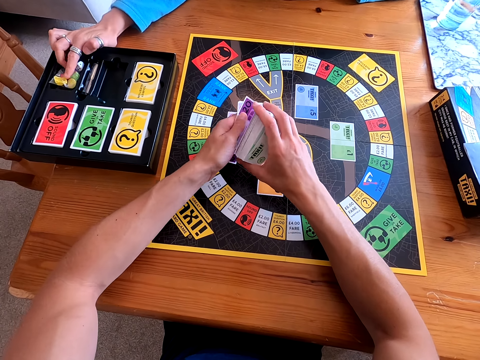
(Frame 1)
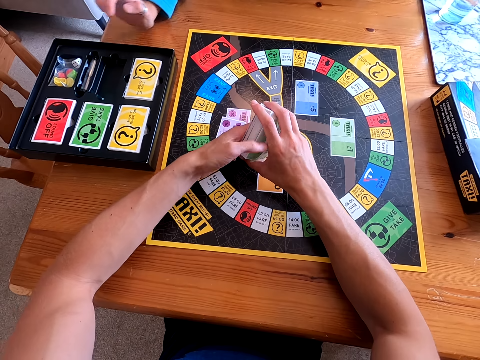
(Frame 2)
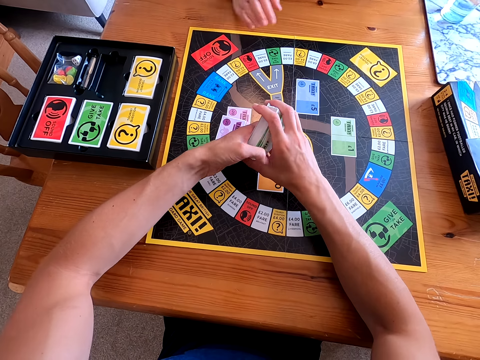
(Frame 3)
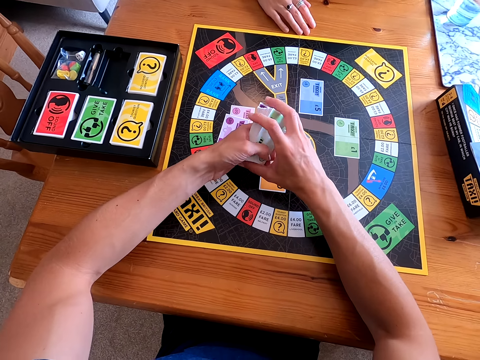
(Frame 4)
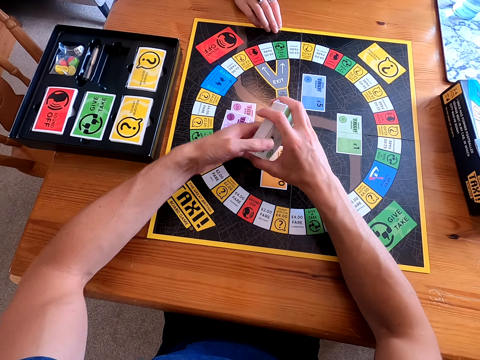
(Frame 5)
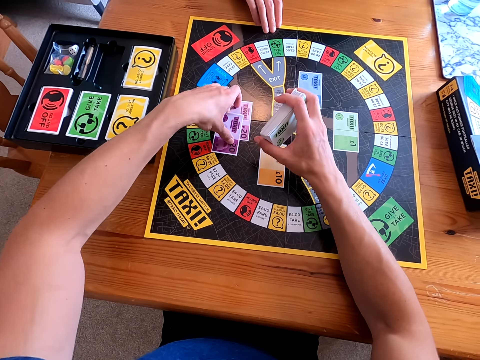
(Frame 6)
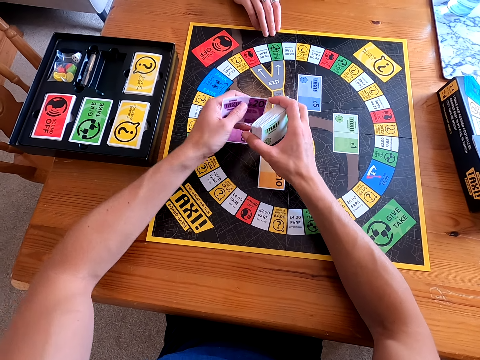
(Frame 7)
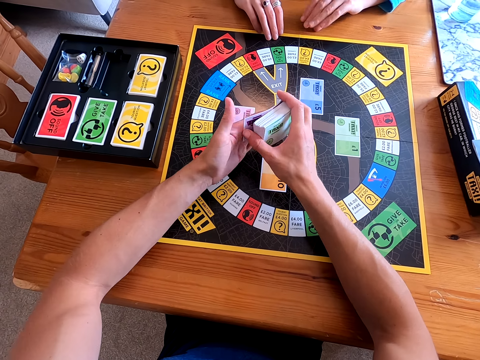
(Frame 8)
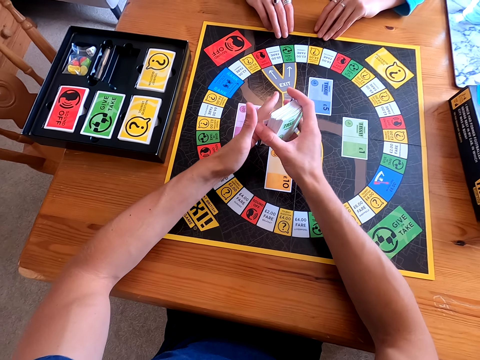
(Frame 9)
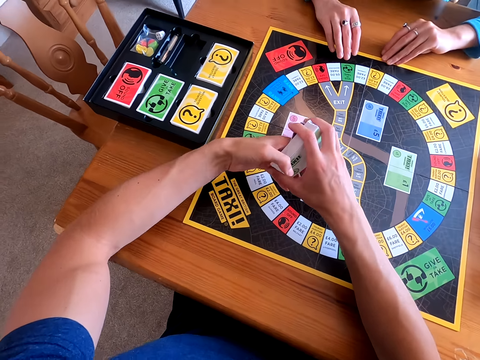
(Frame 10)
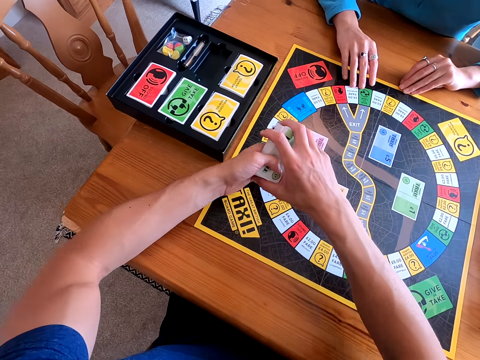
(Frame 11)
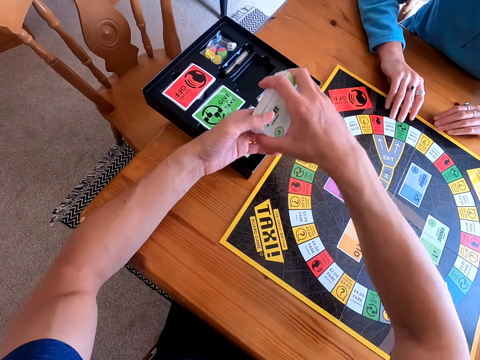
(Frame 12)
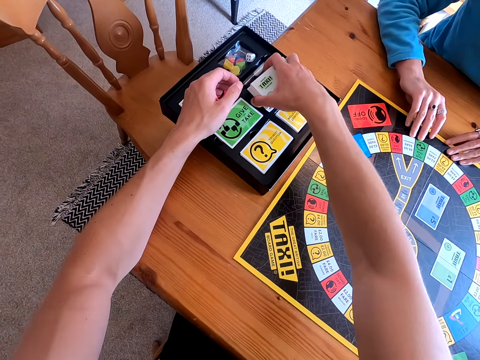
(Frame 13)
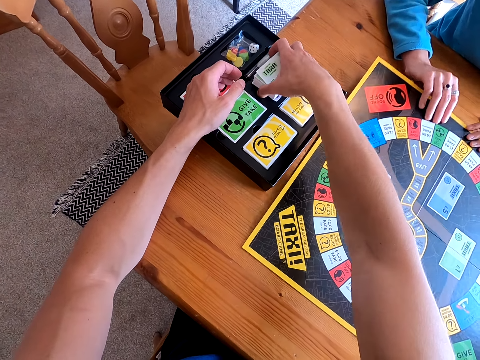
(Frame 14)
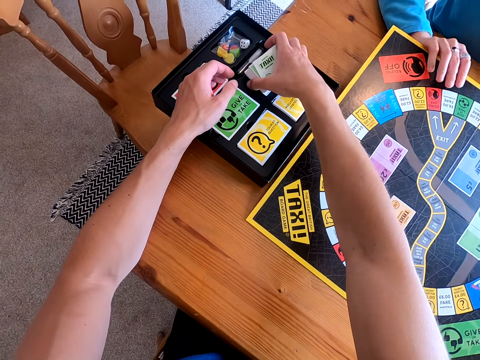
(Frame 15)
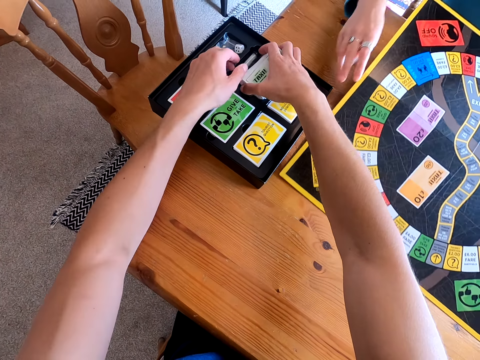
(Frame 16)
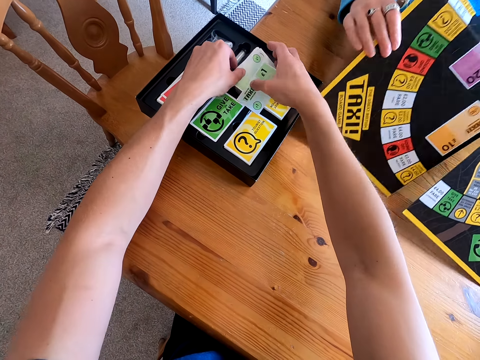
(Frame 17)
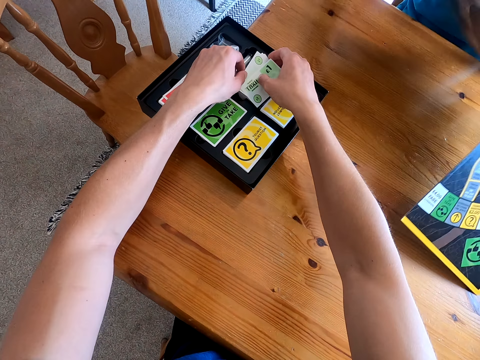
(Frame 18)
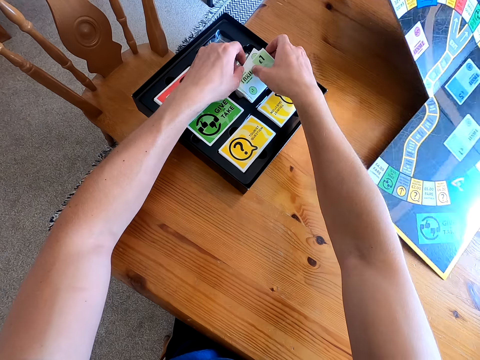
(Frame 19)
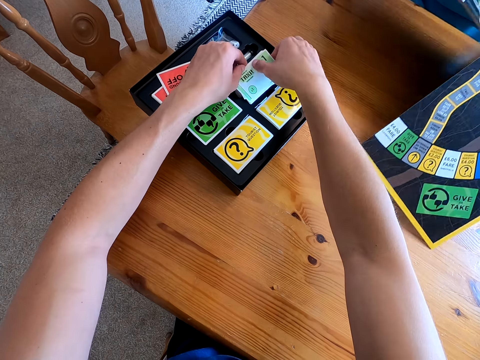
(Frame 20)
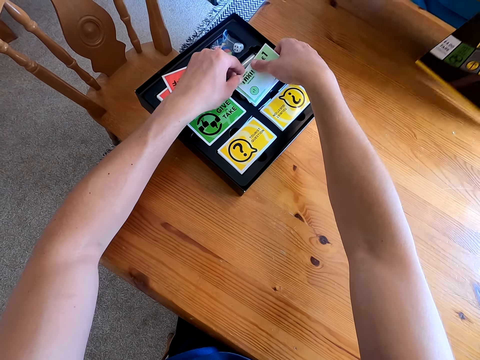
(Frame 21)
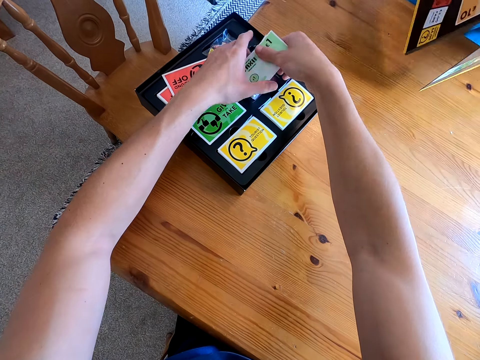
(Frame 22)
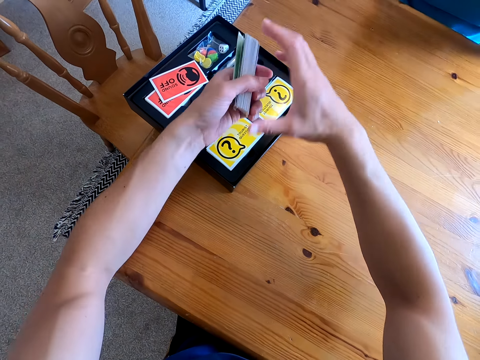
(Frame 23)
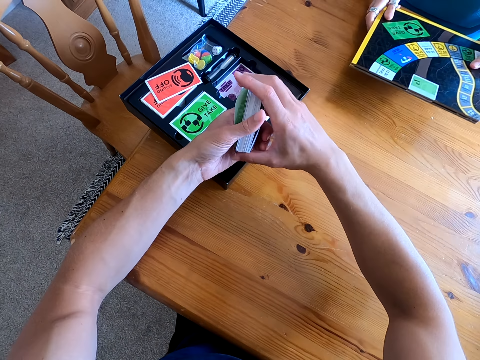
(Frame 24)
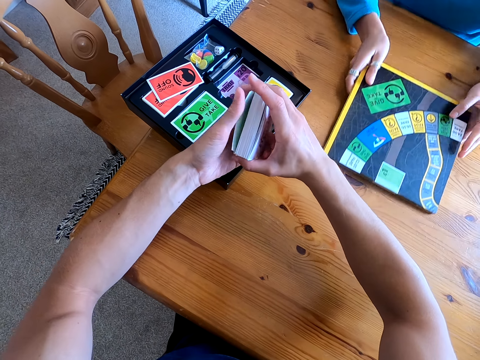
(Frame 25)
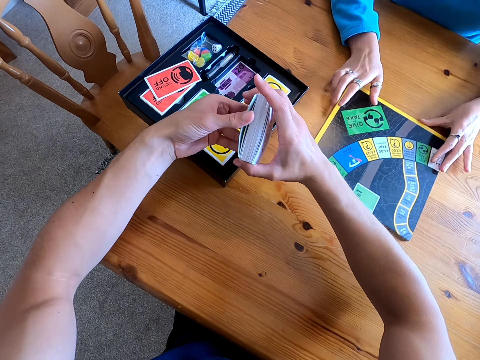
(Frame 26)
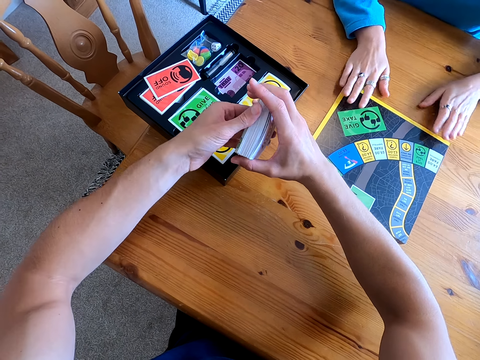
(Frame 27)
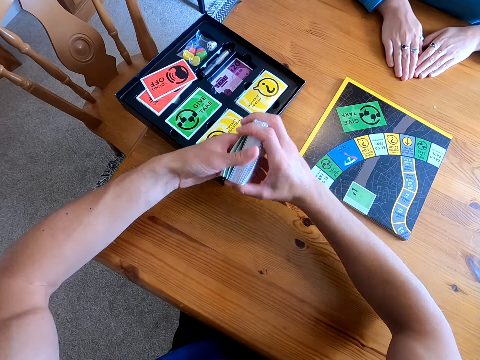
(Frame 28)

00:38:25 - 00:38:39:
The camera wearer picks more purple cards from the playing mat. They arrange the cards and place the cards in the box. A lady picks the playing mat. The lady folds the playing mat. The camera wearer picks green cards from the box. The lady places the playing mat on the table.

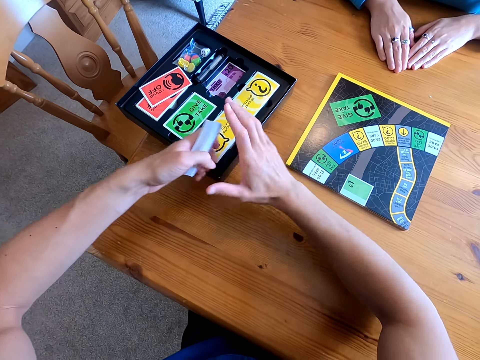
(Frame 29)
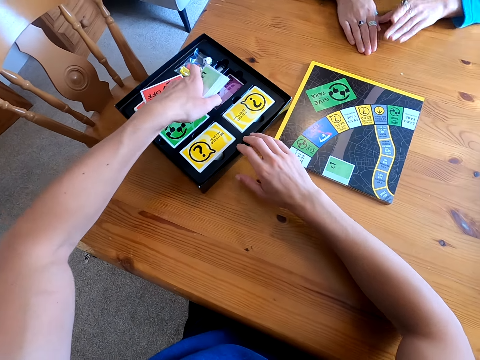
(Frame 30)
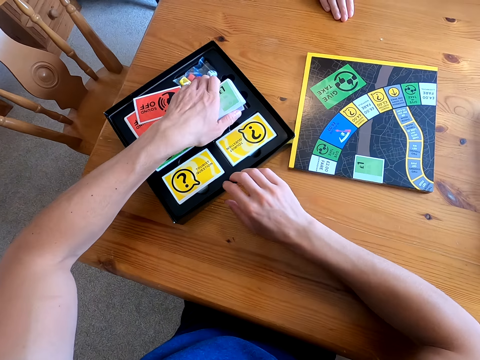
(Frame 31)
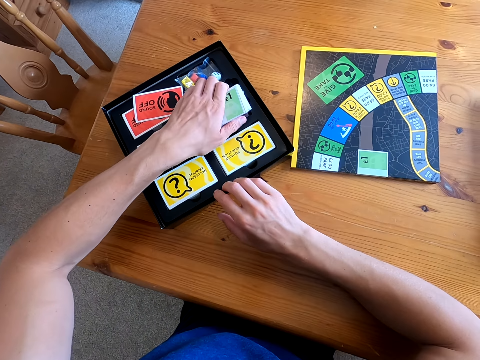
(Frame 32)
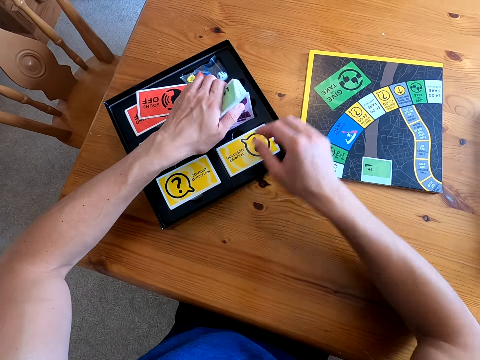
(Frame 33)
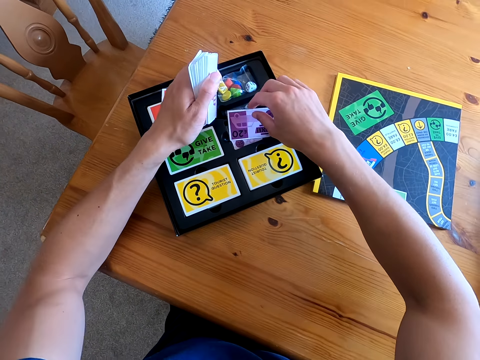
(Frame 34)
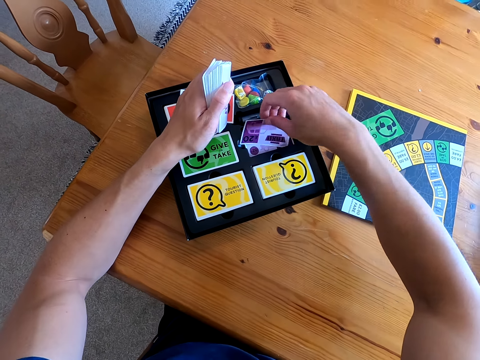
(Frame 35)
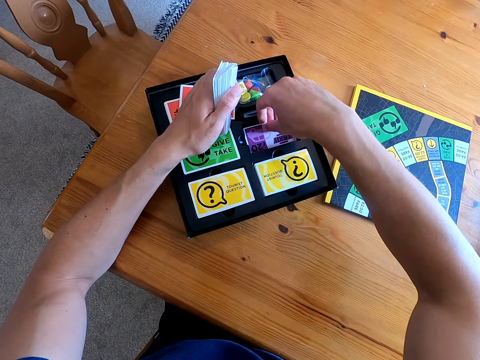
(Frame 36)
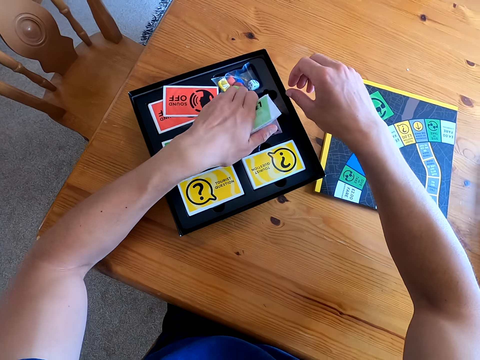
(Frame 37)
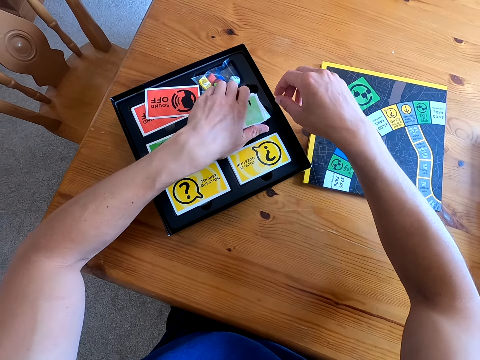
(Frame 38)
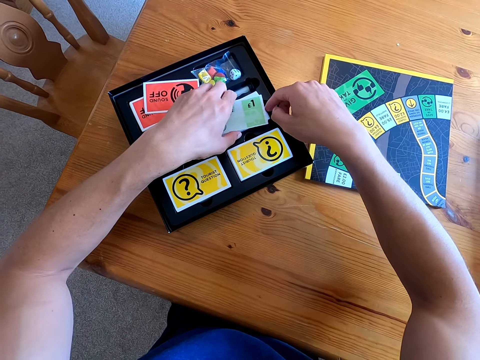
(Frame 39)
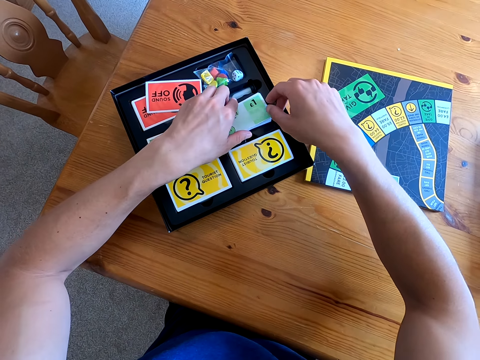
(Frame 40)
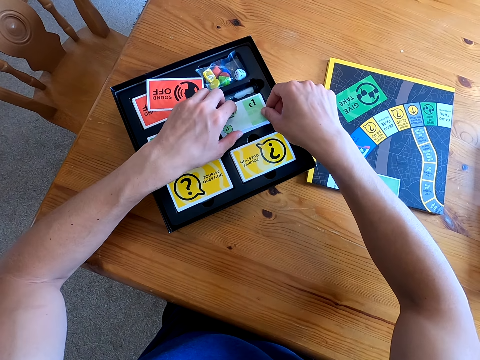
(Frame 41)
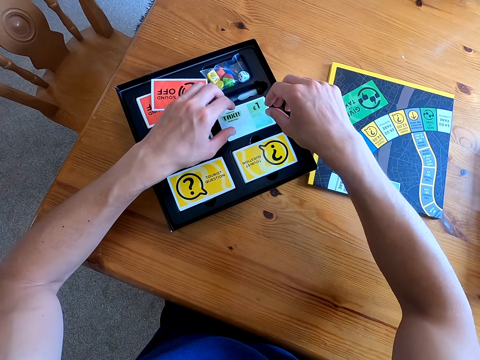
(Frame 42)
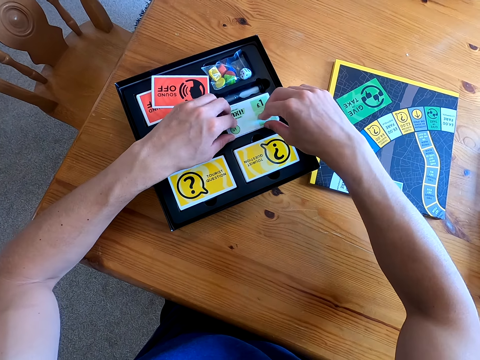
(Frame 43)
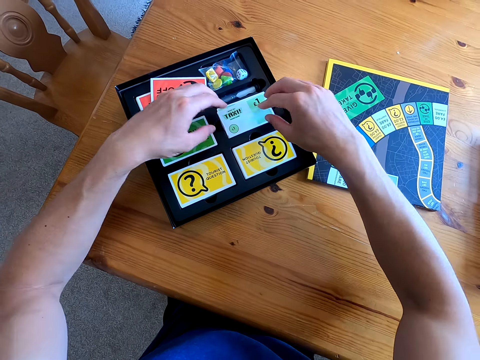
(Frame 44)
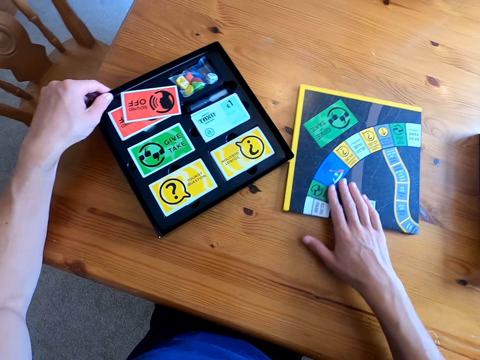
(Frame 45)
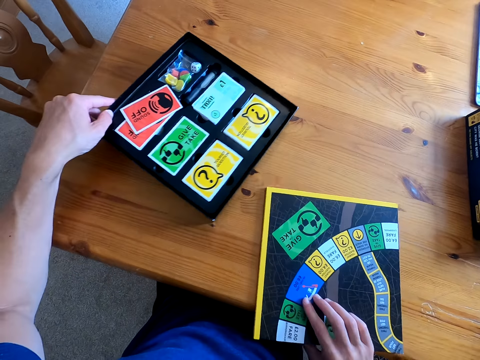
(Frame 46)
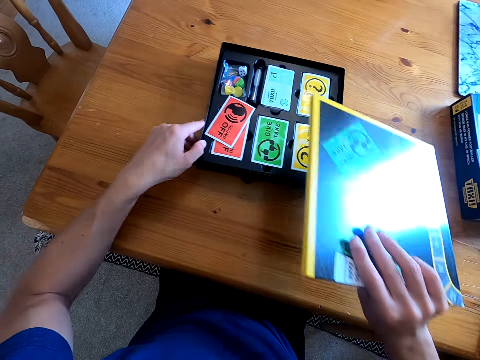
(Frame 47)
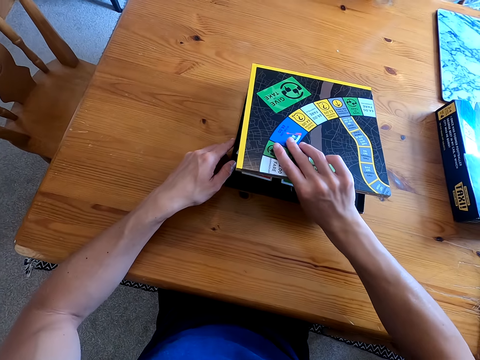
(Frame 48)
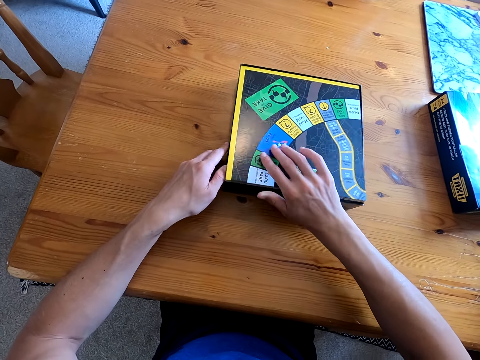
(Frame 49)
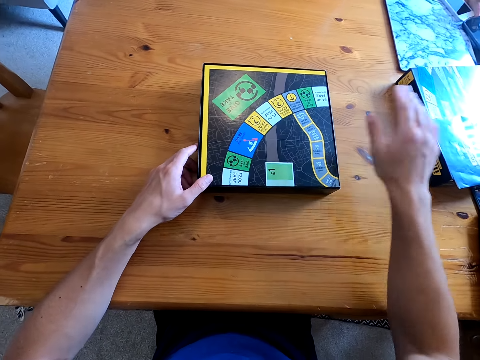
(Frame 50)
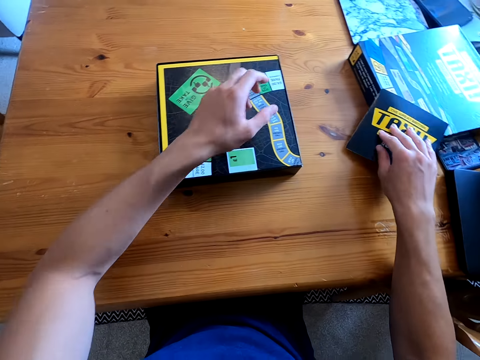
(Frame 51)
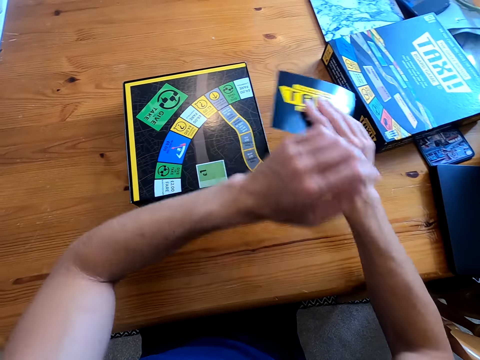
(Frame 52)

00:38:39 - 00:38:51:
The camera wearer pulls the black box on the table. They place the green cards in the black box. They lift the green cards from the black box. They pick the purple cards from the box. They arrange the purple cards in the black box. They place the green cards in the box. They arrange the green cards in the box. They pull the playing mat on the table. A lady talks to the camera wearer. The camera wearer places the playing mat onto the box. They talk to the lady. They pick a small book on top of the box.
